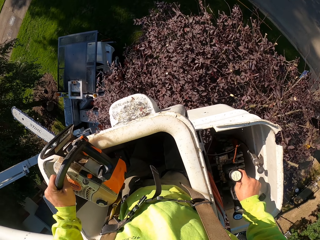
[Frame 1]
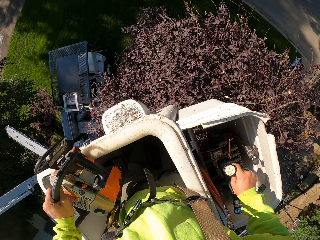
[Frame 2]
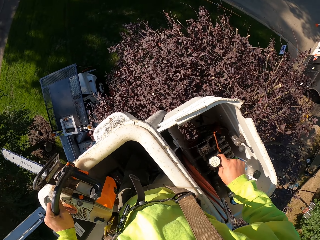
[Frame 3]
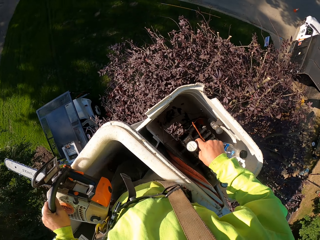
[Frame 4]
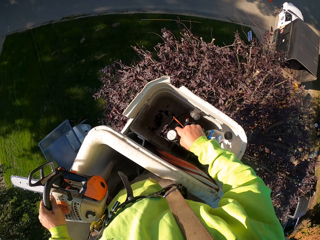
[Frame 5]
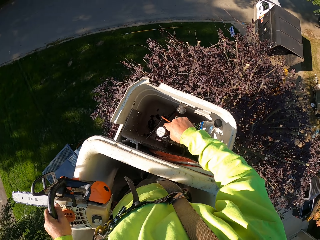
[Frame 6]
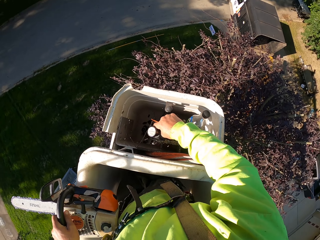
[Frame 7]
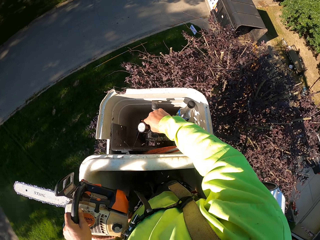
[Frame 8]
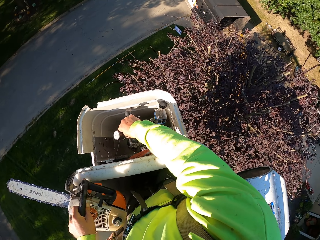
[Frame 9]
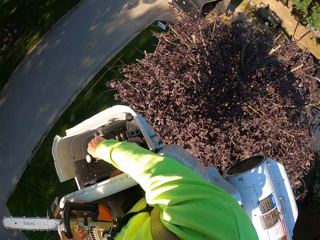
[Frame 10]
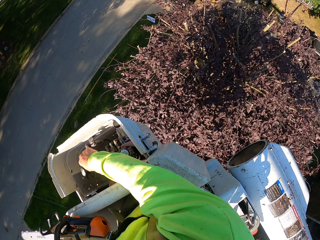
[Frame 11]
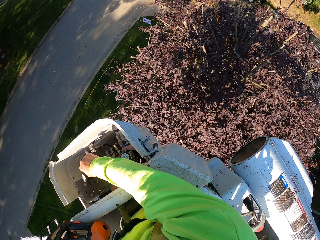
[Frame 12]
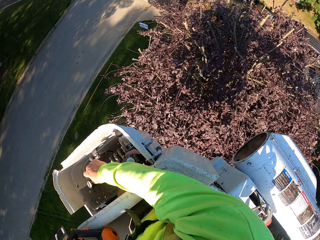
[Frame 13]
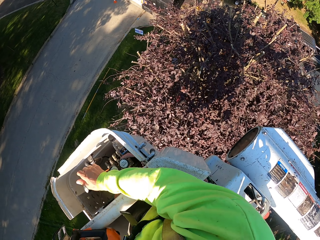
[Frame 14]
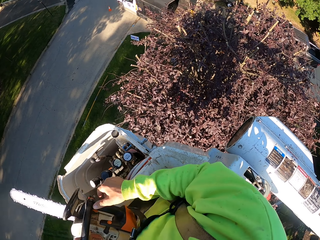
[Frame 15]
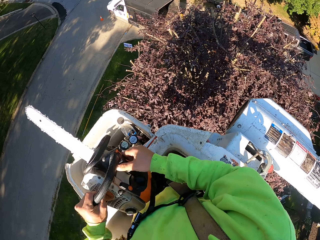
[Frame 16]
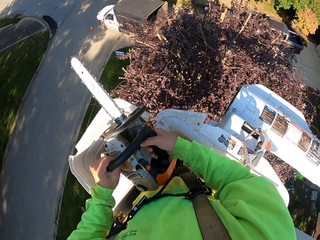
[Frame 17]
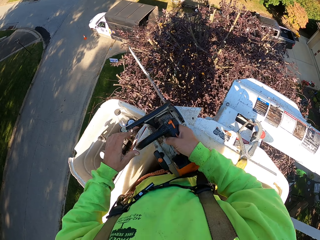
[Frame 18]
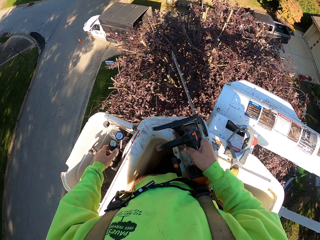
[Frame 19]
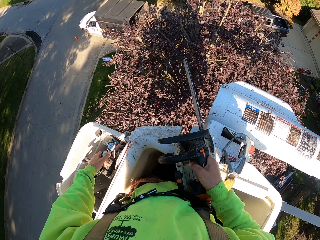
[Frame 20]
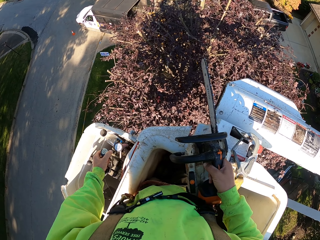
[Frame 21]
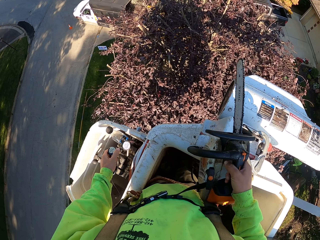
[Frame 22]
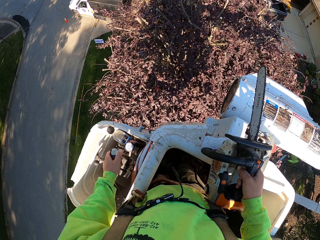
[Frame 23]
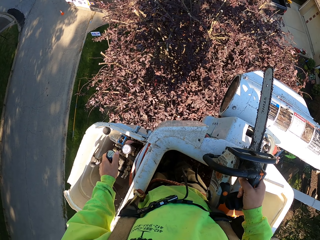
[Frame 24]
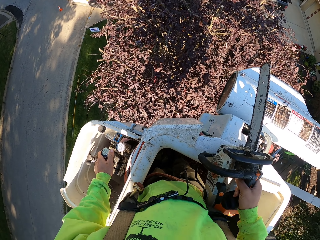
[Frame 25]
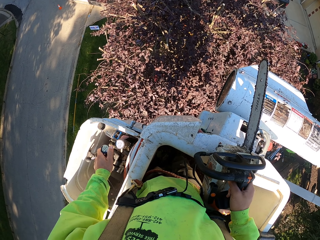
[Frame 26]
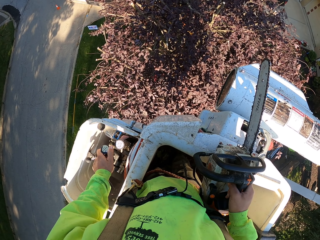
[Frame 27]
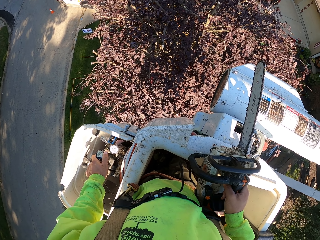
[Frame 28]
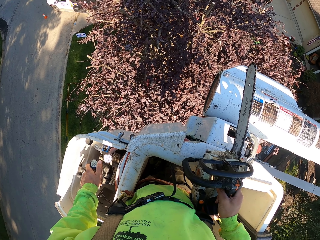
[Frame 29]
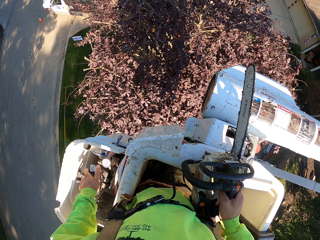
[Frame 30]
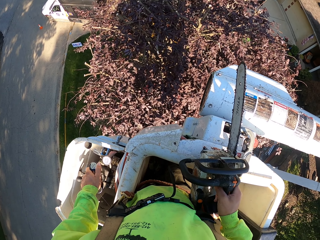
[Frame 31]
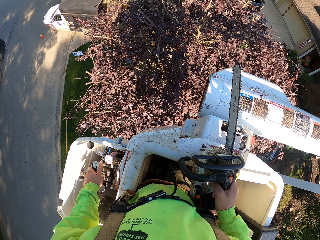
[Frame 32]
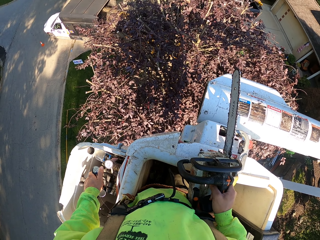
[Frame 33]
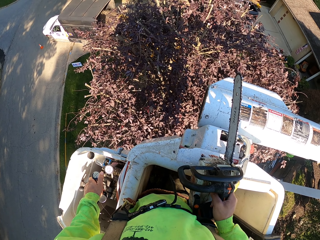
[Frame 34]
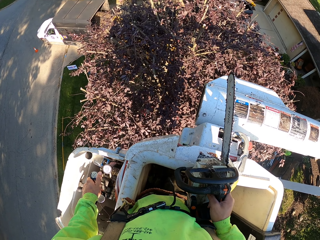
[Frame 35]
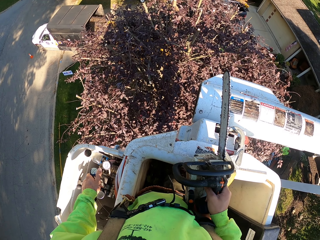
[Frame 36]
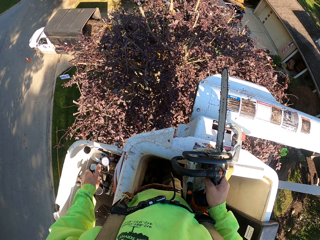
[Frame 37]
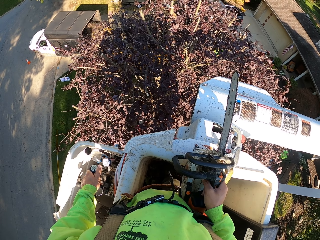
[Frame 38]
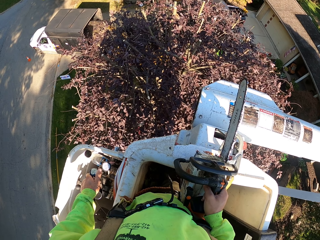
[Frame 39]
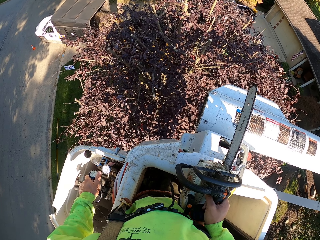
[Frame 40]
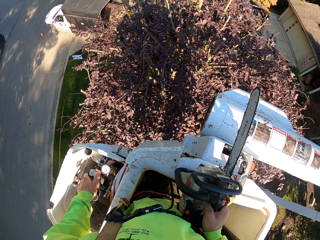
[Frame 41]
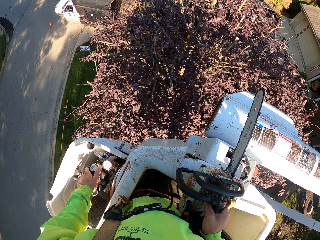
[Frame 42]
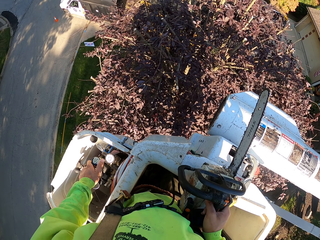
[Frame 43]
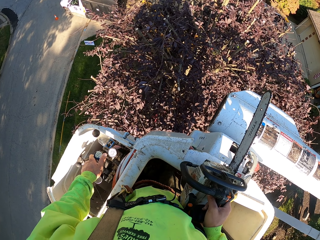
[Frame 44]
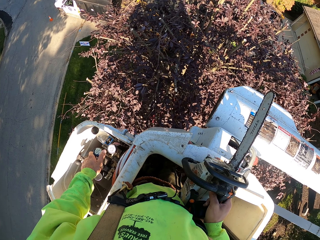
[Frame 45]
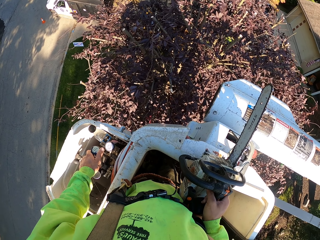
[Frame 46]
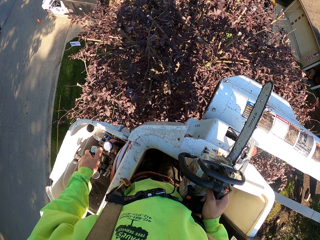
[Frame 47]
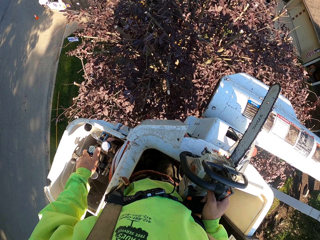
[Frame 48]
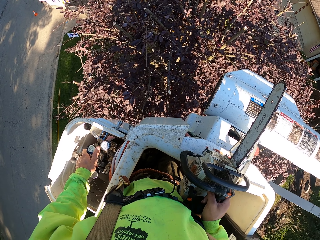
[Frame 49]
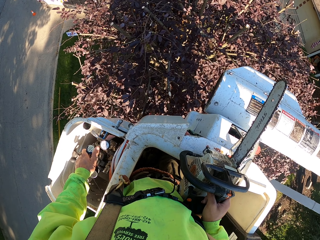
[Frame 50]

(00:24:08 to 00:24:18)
The camera wearer passes the chainsaw in his left hand to his right hand. He holds the control sticks in the bucket of the boom lift with his left hand. He operates the boom lift with the control sticks in the bucket of the boom stick in his left hand.

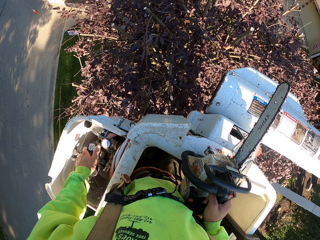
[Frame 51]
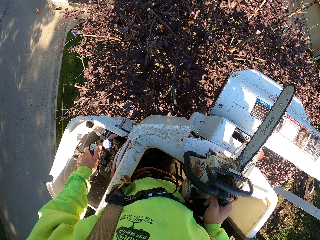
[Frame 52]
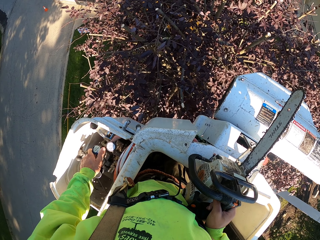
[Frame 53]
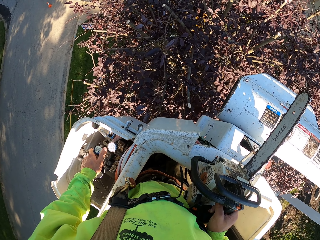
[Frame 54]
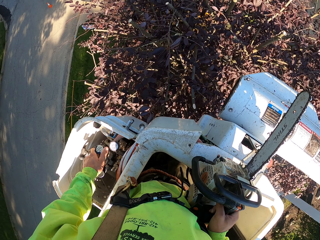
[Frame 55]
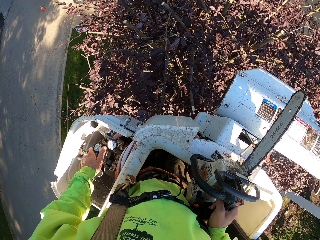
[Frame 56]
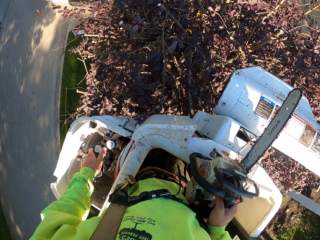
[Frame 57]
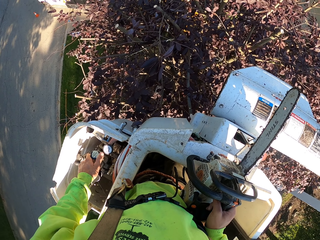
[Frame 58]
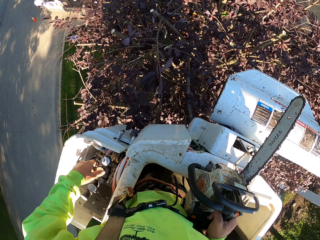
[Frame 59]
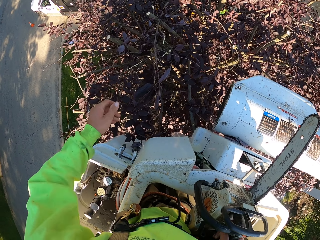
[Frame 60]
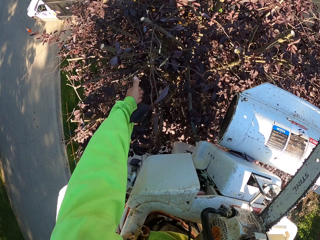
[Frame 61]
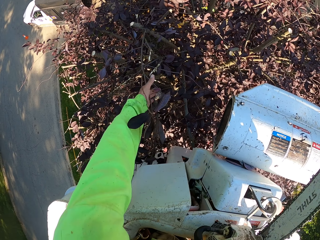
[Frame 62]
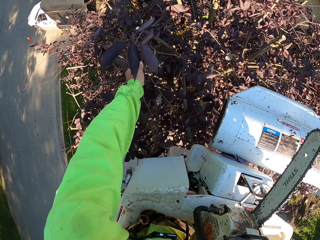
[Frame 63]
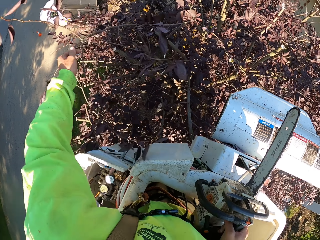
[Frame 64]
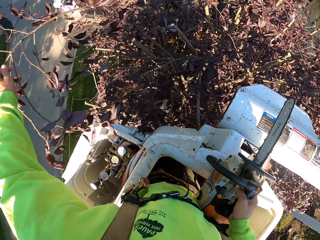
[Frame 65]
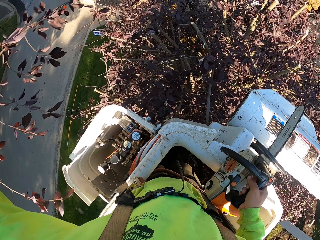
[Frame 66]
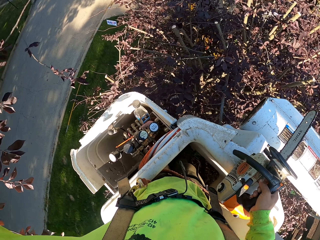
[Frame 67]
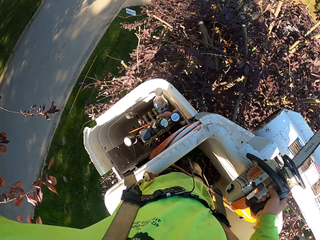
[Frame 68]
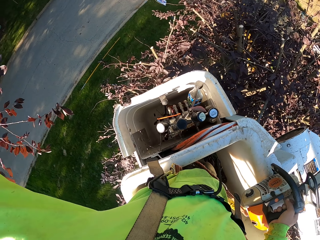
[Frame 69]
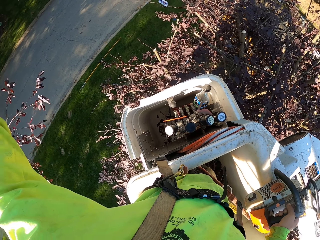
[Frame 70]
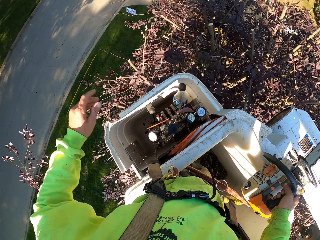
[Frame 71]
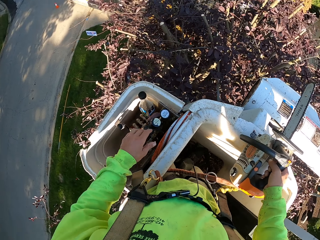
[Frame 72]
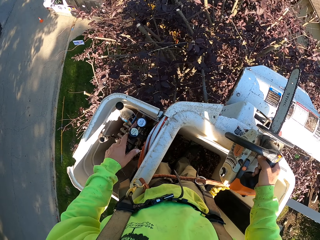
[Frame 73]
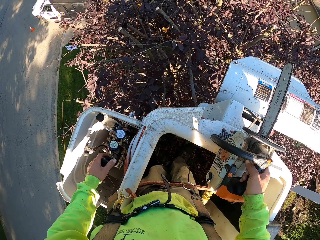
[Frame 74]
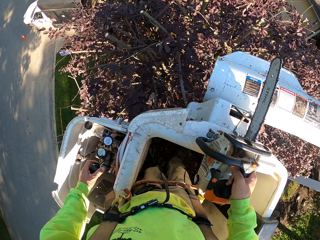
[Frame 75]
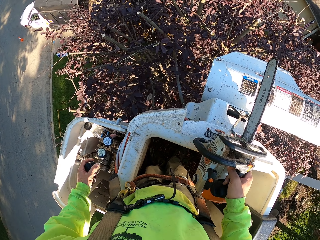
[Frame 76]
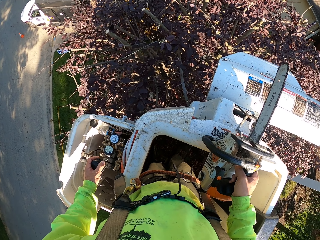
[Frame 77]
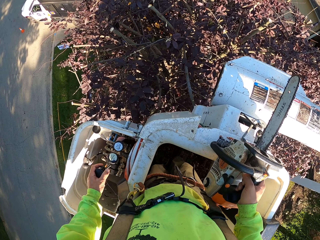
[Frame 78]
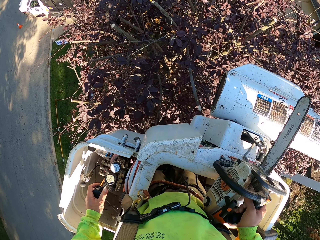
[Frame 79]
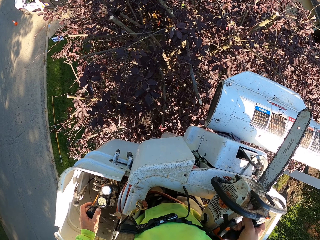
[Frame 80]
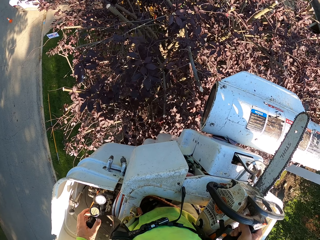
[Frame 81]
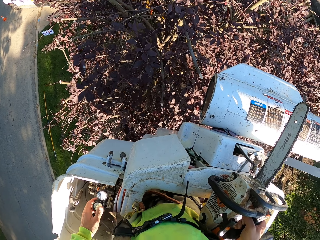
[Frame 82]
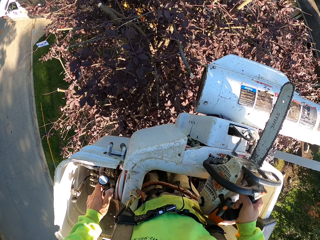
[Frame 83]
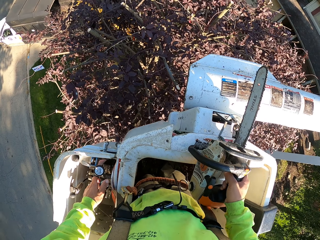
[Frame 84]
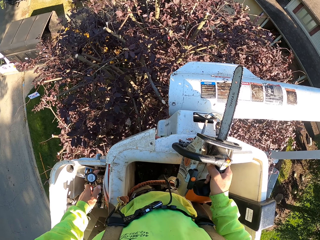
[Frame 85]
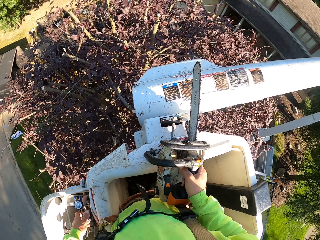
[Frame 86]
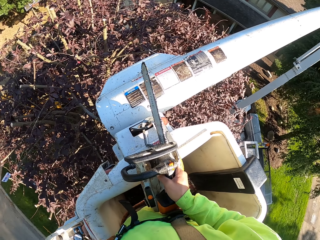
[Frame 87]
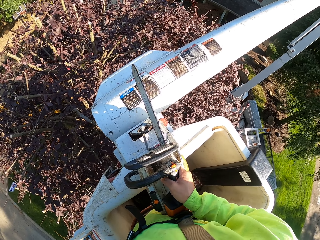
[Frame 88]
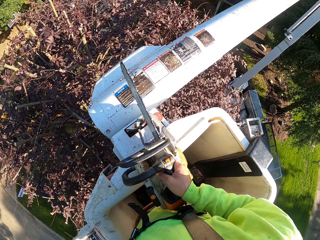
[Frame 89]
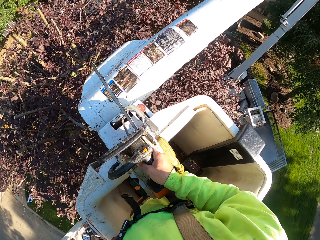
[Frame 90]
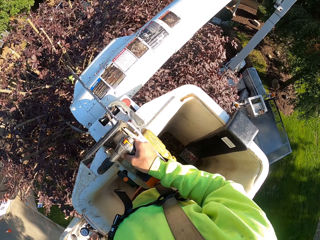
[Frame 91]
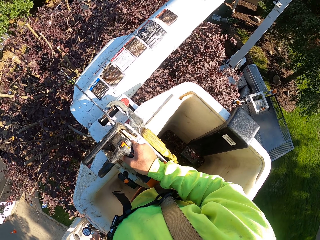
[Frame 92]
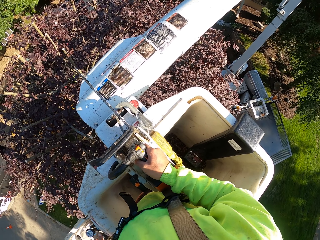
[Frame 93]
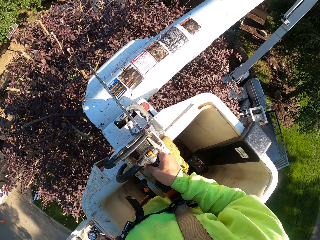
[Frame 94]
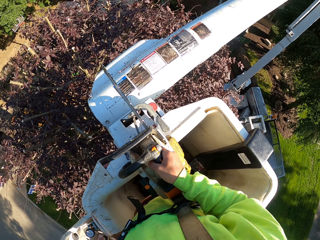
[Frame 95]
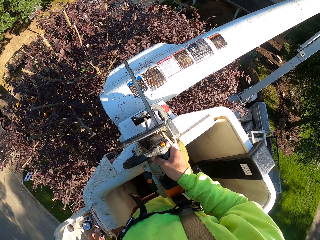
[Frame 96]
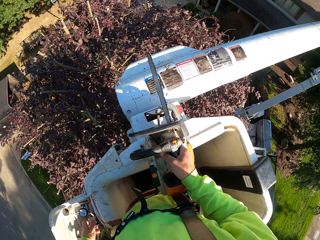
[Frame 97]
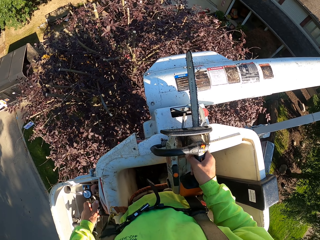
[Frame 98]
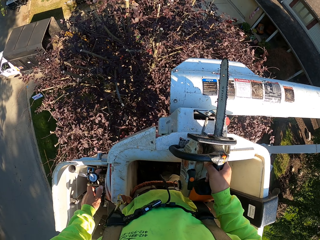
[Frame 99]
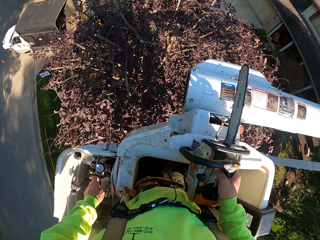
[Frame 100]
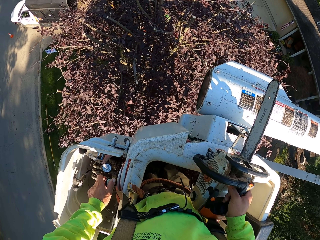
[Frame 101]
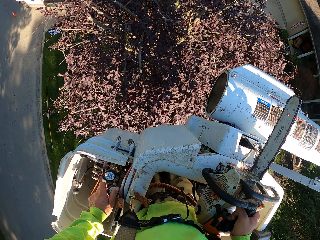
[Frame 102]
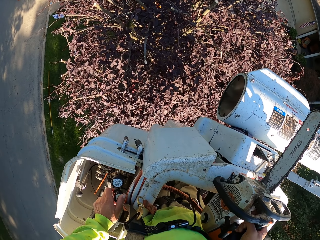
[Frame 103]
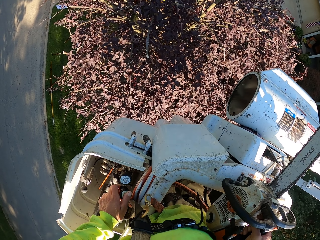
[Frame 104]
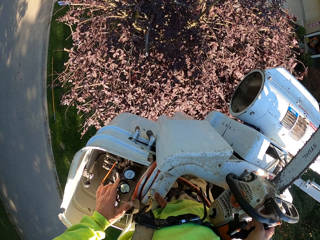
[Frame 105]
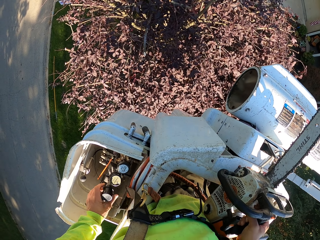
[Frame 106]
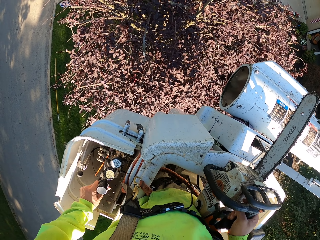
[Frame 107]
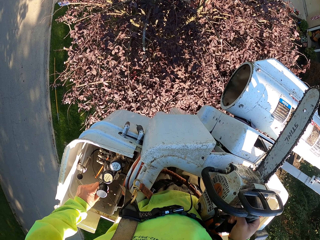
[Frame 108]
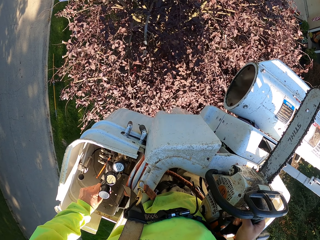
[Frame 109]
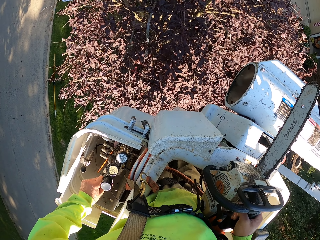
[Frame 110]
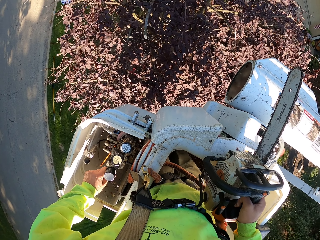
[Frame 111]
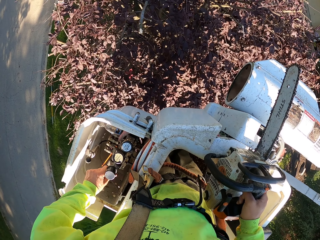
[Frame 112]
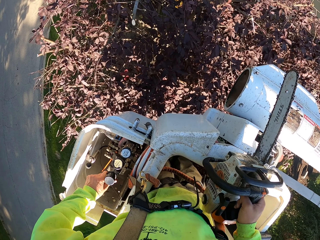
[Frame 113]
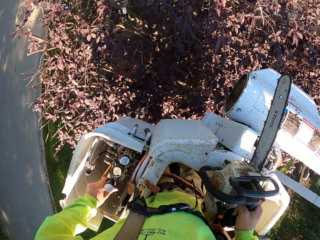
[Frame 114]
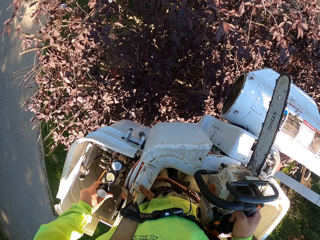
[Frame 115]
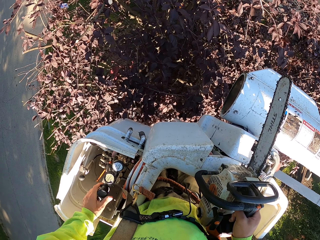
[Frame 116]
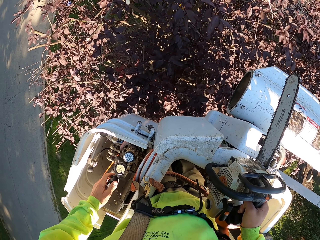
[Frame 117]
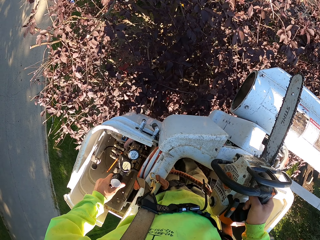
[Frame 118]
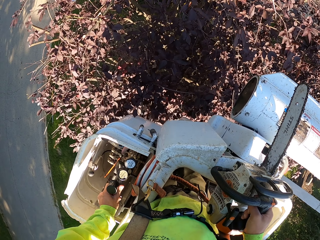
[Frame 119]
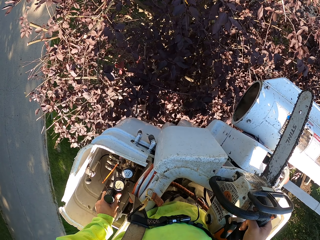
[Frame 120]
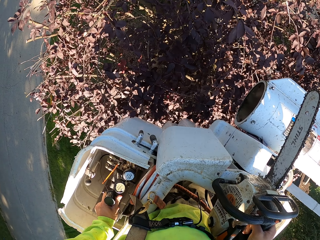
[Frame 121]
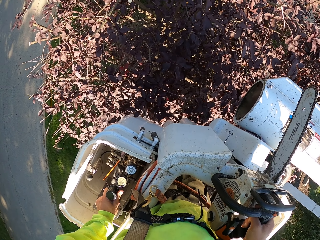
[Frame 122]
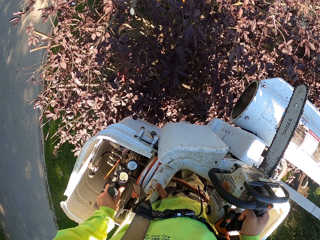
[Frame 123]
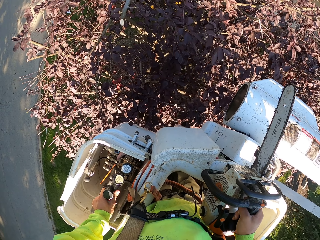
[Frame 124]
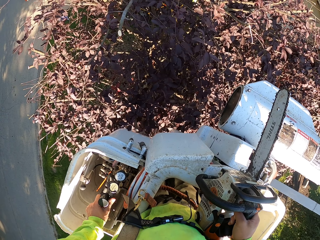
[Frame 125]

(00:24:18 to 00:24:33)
The camera wearer picks tree branches from the tree with his left hand. He throws the branch. He drops the tree branches in his left hand on the ground. He holds the control sticks in the bucket of the boom lift with his left hand. He operates the boom lift with the control sticks in the bucket of the boom stick in his left hand. He adjusts the carrier.
